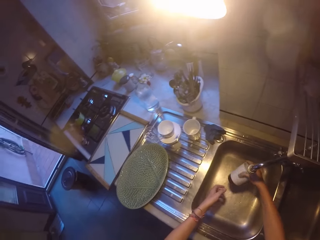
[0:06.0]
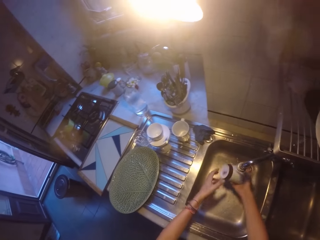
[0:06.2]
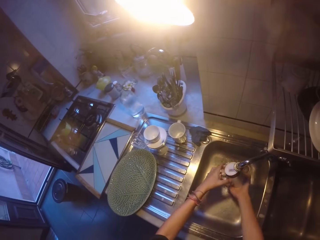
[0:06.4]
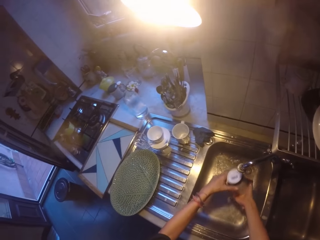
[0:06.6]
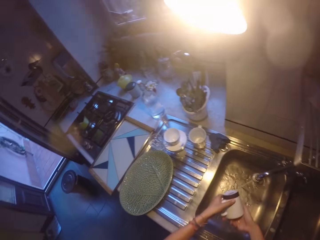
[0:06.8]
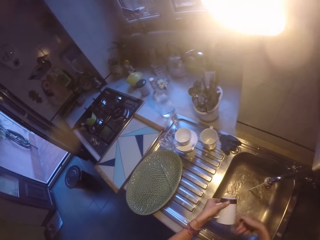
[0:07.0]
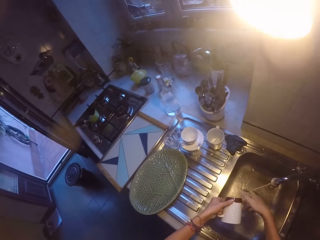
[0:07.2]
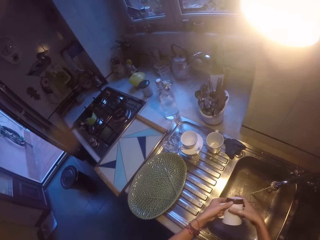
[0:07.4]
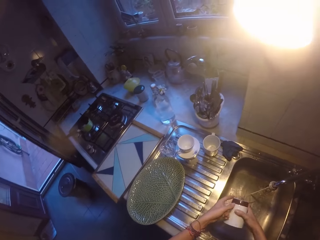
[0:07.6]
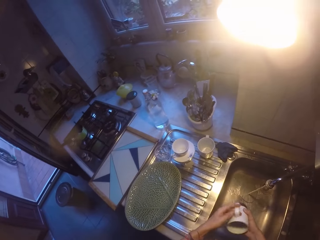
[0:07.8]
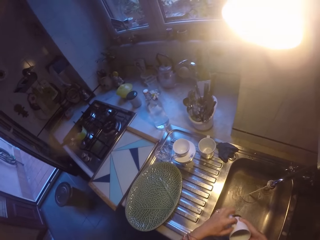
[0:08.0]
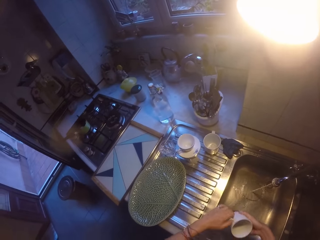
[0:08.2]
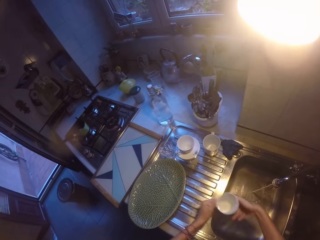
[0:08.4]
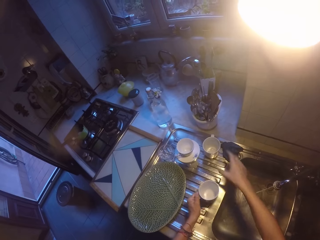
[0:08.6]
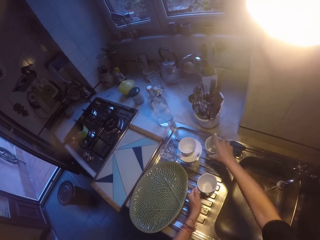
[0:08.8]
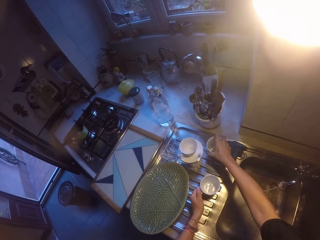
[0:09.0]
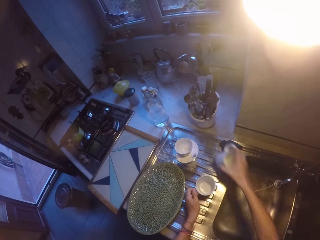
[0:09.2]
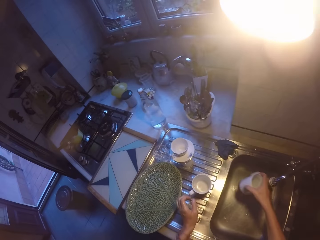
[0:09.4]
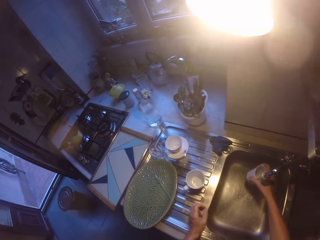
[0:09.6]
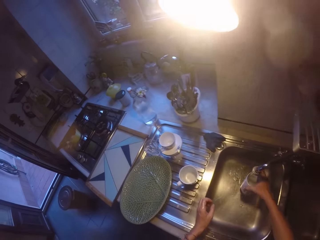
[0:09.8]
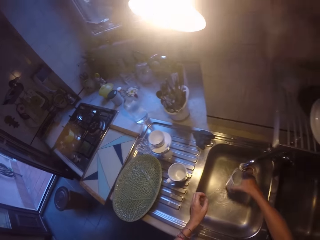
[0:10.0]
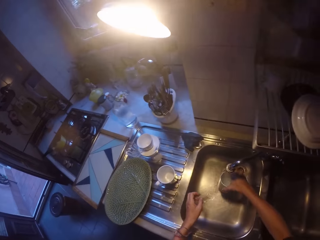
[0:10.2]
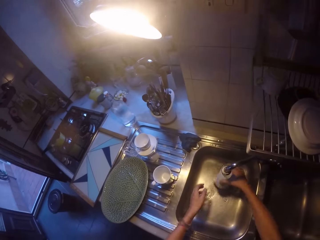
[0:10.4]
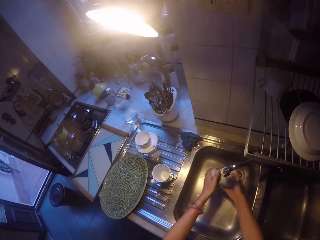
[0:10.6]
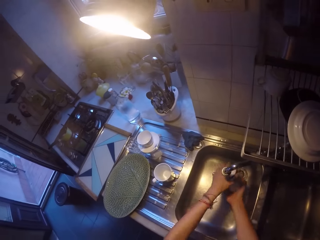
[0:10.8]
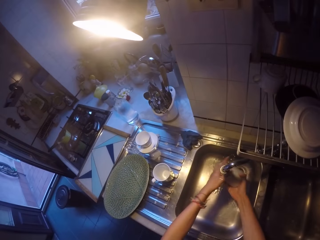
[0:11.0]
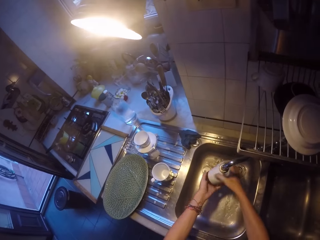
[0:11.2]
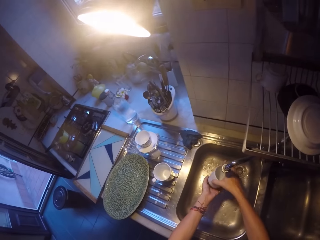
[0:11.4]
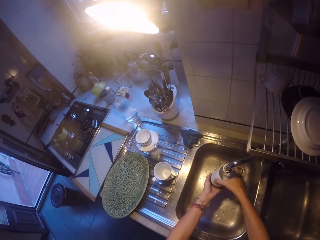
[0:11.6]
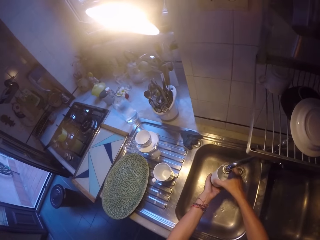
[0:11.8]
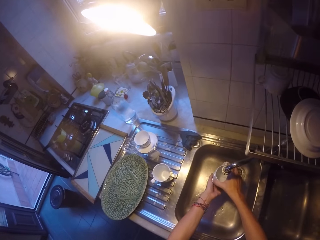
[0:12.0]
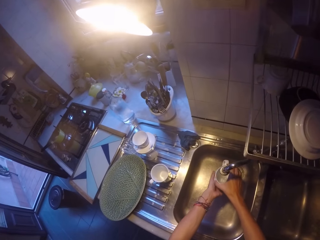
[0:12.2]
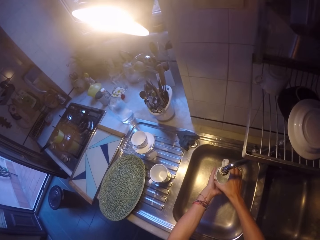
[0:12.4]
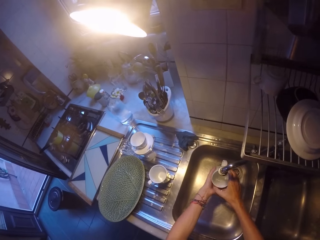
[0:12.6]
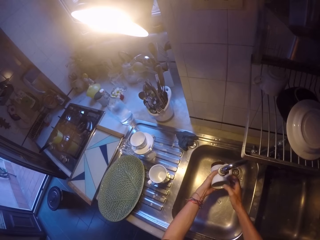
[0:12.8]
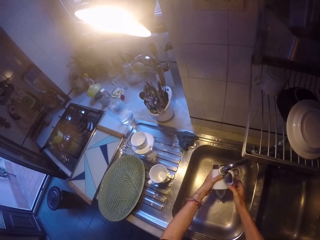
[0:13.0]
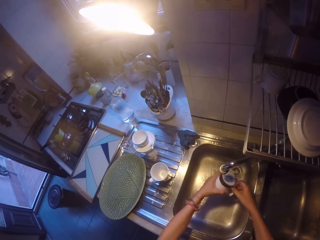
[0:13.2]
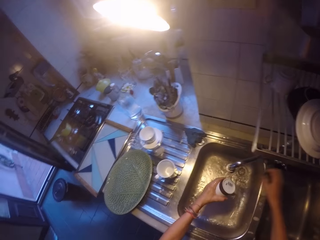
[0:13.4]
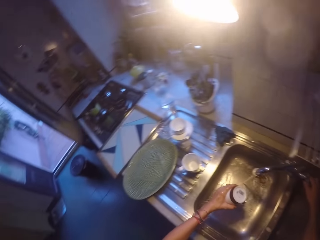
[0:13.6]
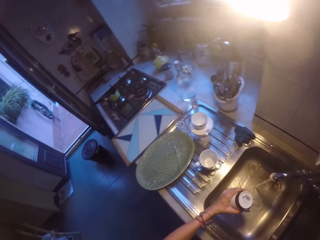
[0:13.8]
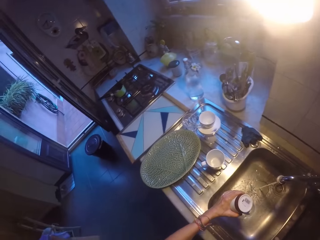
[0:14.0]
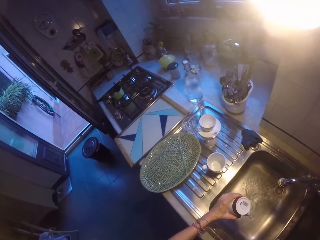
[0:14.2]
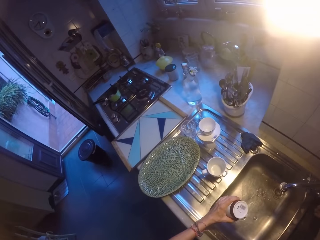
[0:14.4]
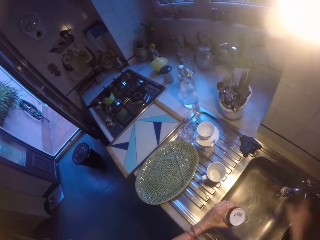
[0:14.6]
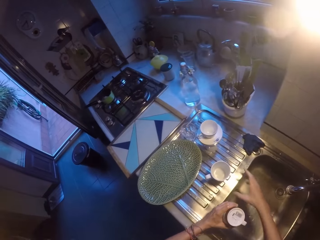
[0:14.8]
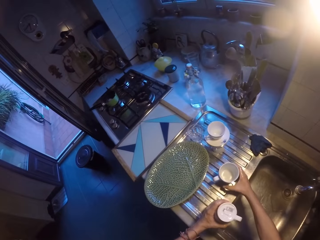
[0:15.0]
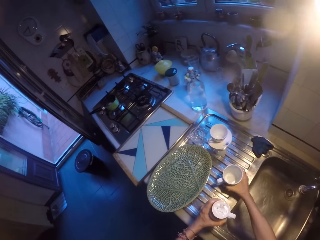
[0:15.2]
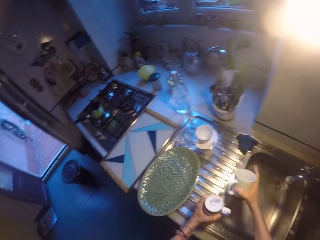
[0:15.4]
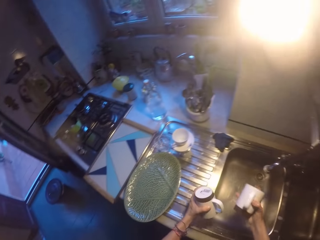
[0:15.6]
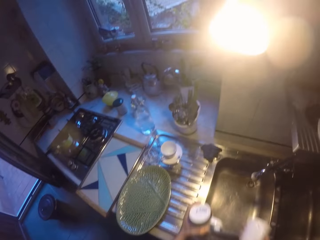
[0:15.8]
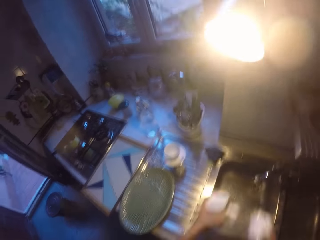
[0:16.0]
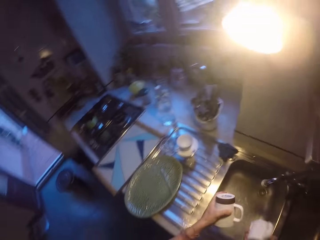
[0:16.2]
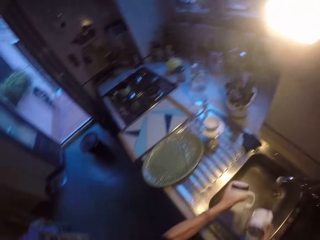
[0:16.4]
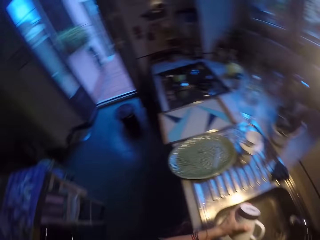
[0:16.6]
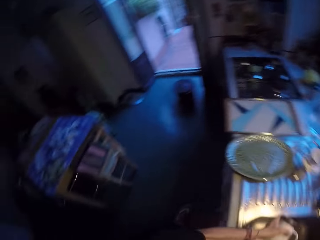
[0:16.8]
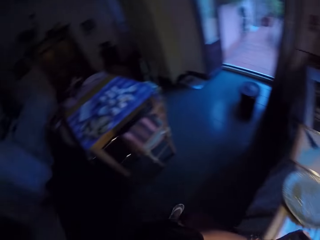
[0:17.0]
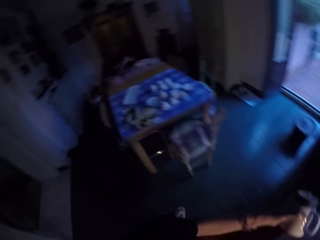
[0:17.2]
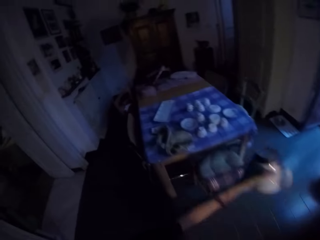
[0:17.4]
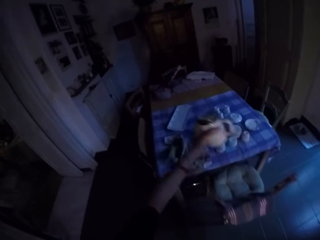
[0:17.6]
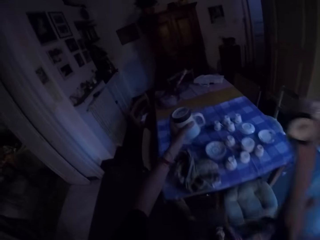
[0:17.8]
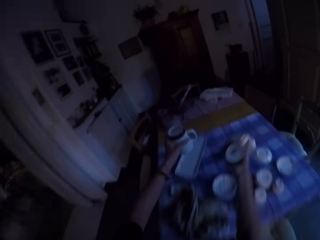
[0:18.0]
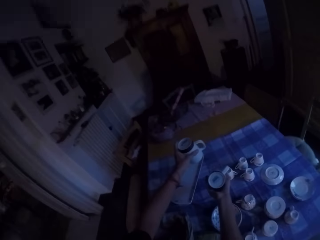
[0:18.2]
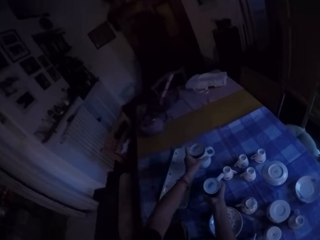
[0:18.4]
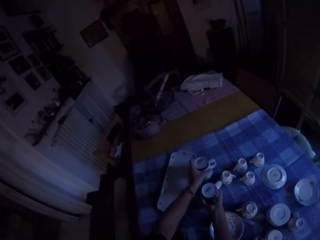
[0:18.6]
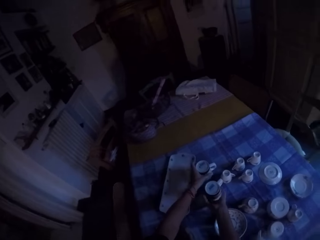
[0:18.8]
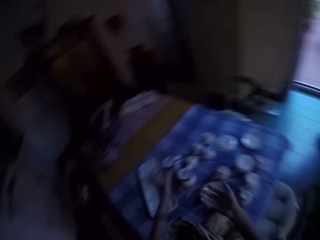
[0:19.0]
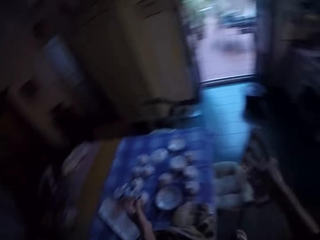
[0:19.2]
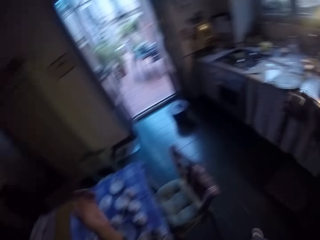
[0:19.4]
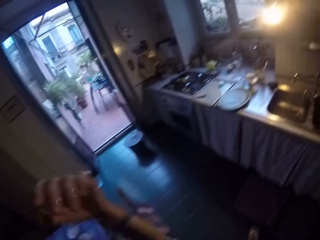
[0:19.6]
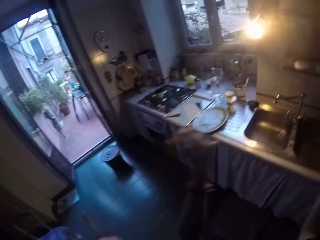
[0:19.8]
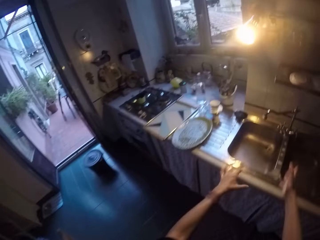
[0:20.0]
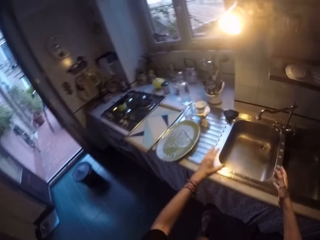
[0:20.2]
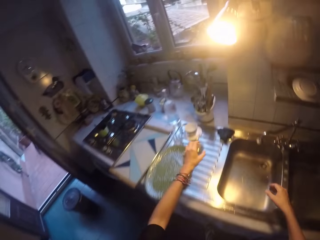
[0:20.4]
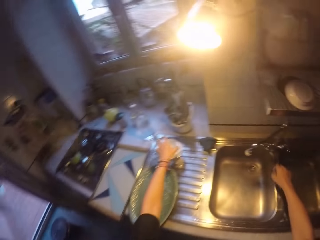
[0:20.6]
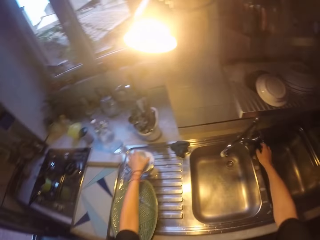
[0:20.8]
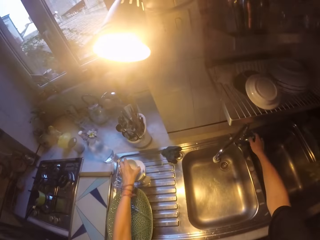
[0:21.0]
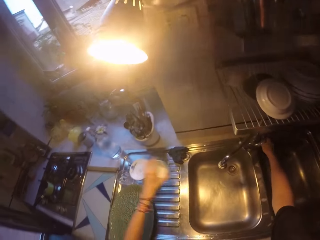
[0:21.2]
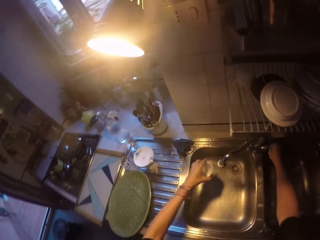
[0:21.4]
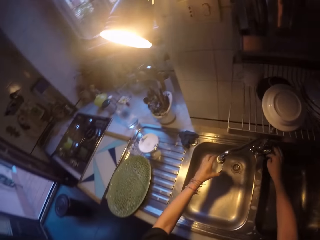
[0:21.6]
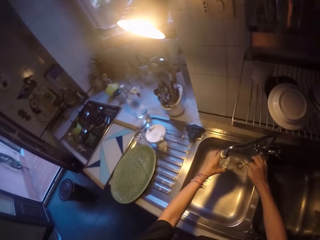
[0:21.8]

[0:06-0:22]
The camera wearer rinses a cup with the right hand. They hold the cup with the left hand. They place the cup on the sink. They pick the cup on the sink with the right hand. They rinse the cup with the water in the sink with both hands. They close the kitchen sink tap with the right hand. They pick the cup on the kitchen sink with the right hand. They rinse the cups on the kitchen sink and shake the cups. They walk towards a dining table. They place the cups on the table. They walk to the kitchen sink. They pick a cup on the side plate from the kitchen sink with the left hand. They open the tap in the kitchen sink with the right hand.

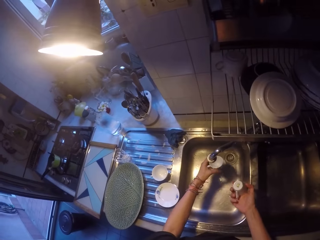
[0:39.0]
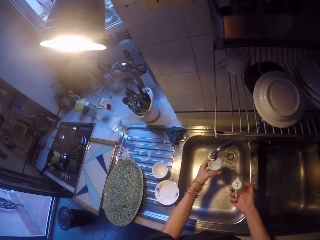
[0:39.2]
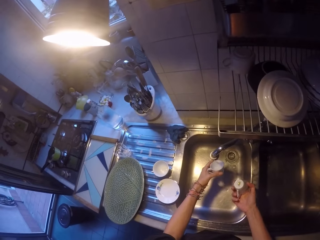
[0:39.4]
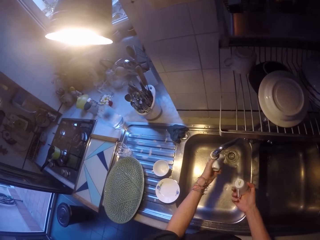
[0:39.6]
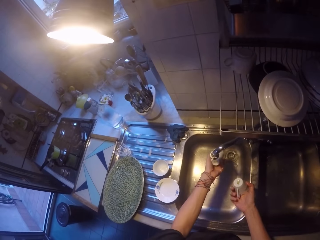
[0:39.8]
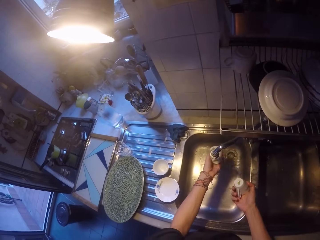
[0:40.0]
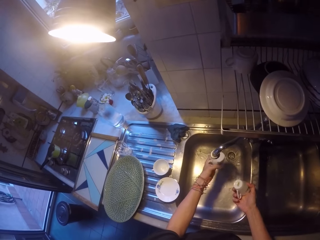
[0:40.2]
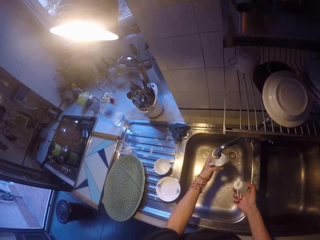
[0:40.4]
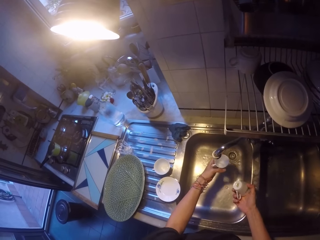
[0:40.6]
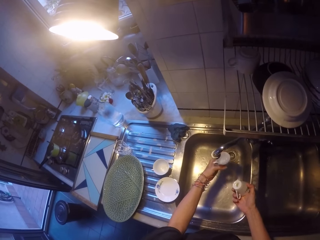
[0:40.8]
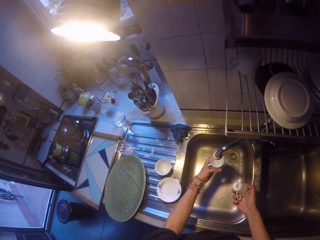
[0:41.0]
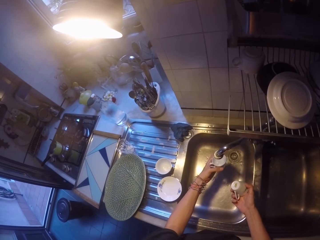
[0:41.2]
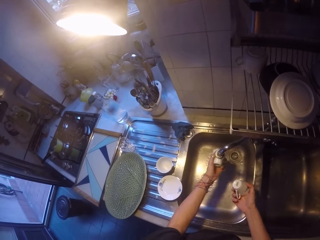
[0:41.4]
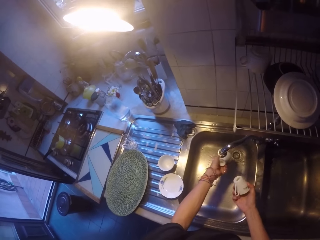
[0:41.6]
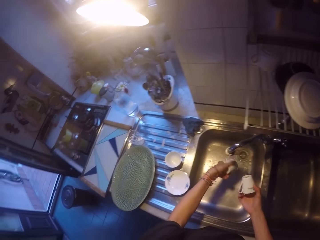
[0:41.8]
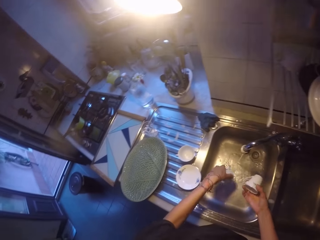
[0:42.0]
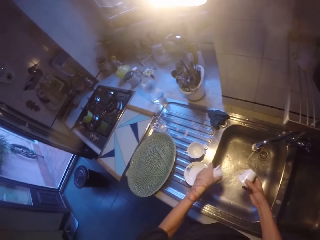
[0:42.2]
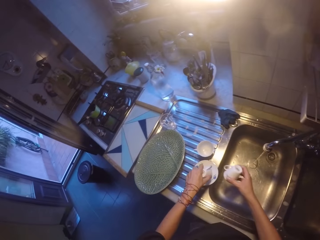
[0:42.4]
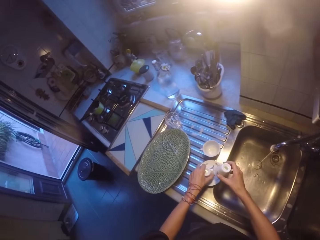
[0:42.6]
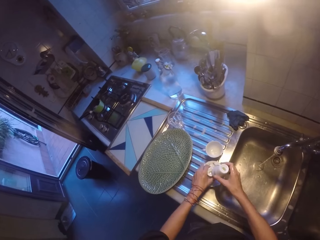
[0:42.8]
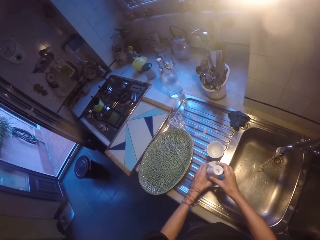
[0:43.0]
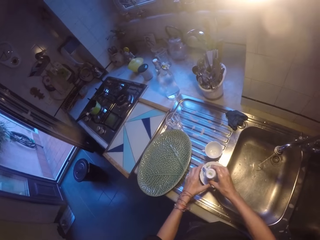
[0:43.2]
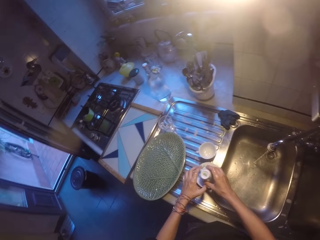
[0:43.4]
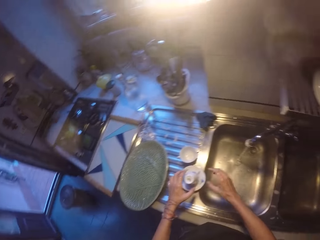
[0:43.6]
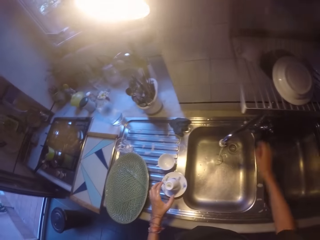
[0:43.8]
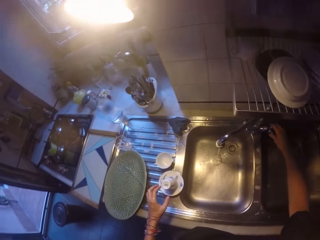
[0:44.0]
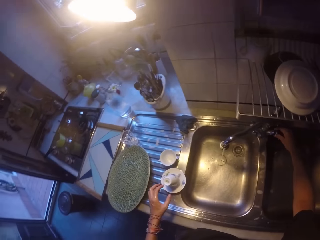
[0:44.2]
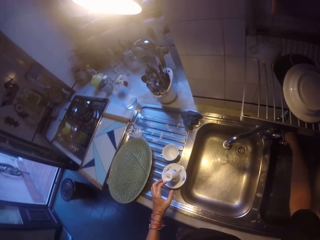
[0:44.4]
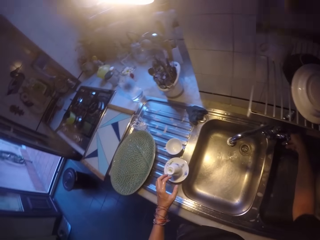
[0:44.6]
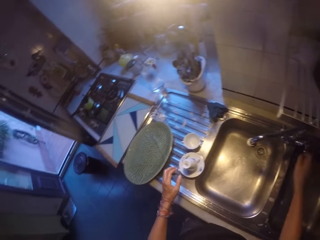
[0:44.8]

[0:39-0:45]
The camera wearer rinses a cup in the sink. They place the cup on a saucer plate. They put the cup on top of the cup. They close a tap with the right hand.
